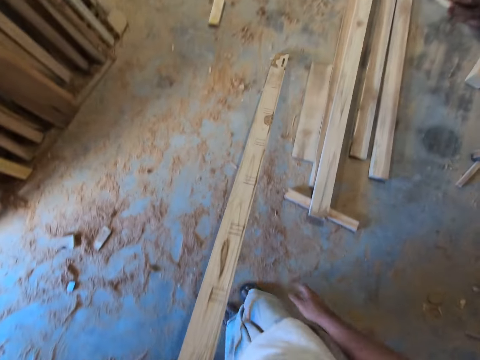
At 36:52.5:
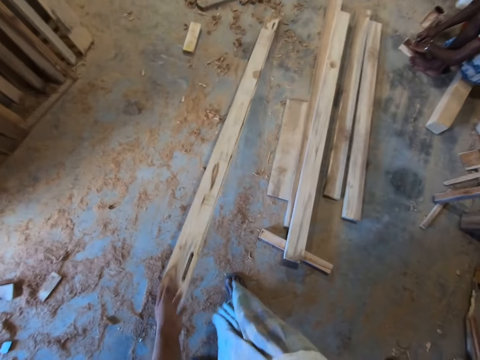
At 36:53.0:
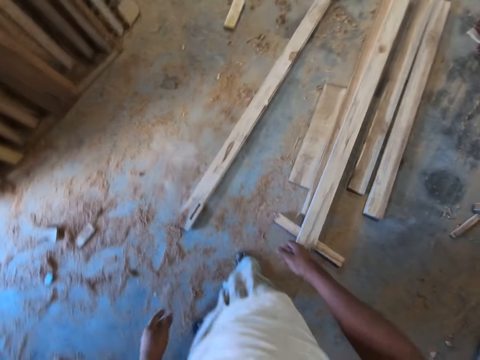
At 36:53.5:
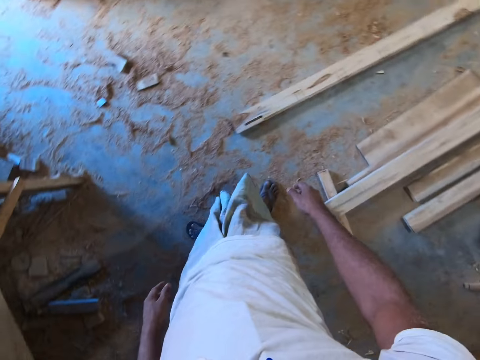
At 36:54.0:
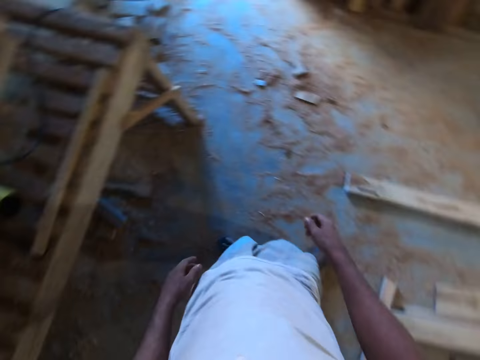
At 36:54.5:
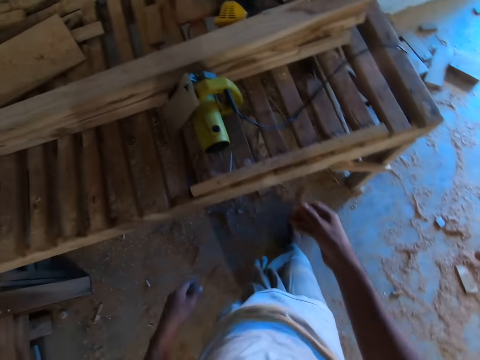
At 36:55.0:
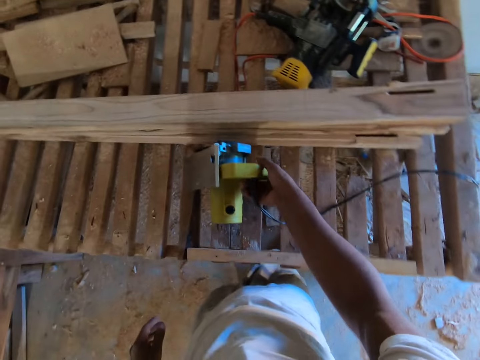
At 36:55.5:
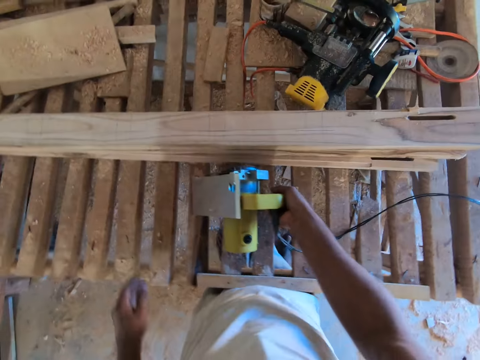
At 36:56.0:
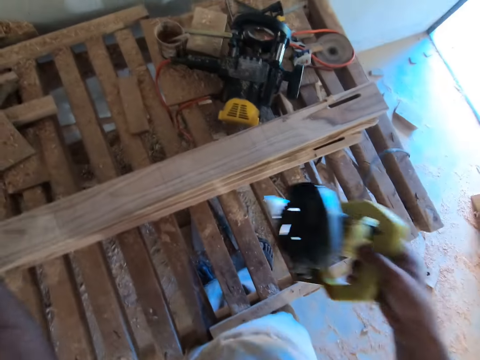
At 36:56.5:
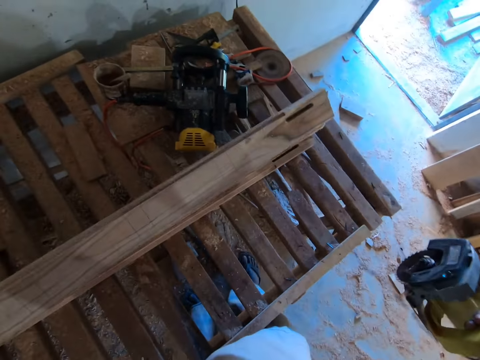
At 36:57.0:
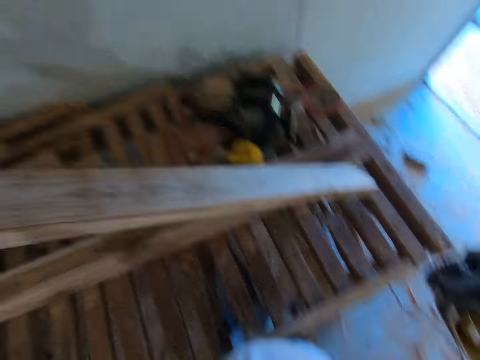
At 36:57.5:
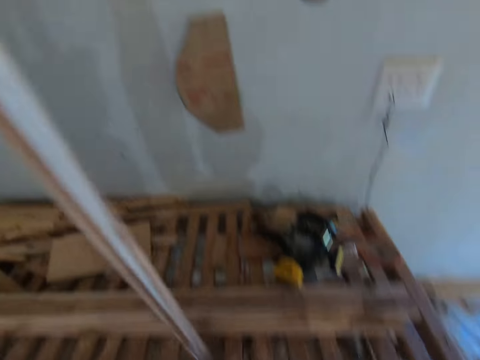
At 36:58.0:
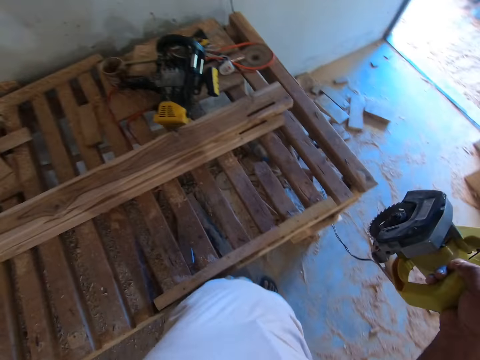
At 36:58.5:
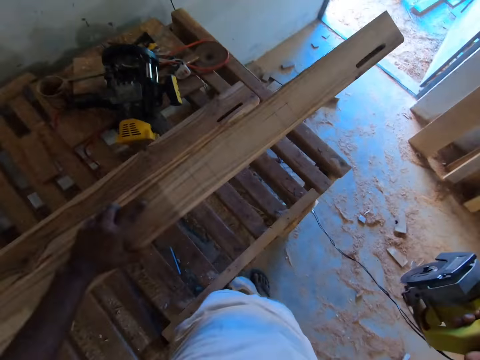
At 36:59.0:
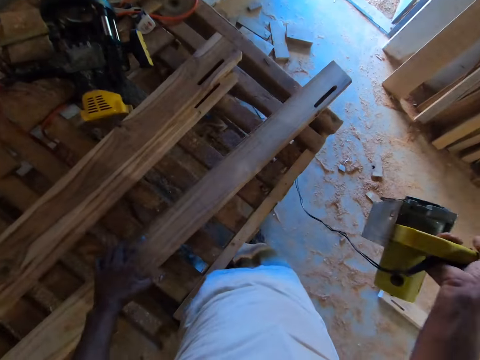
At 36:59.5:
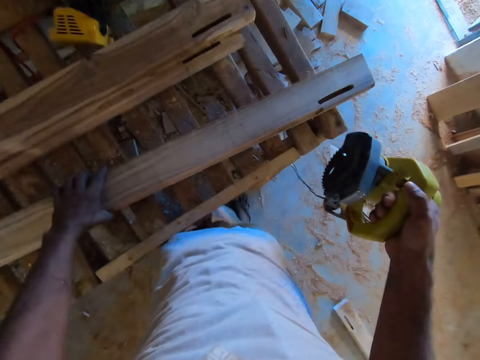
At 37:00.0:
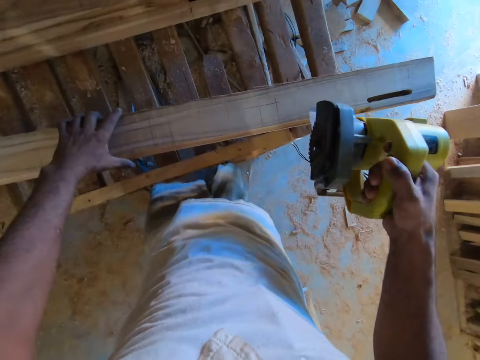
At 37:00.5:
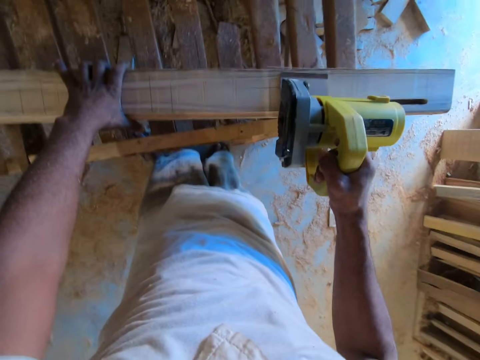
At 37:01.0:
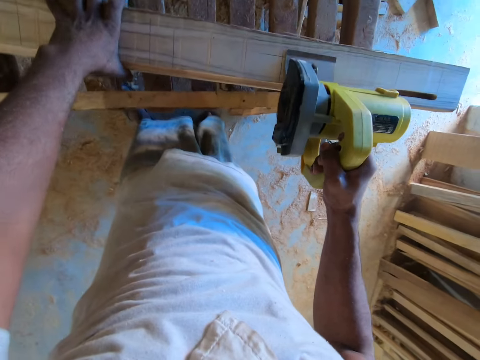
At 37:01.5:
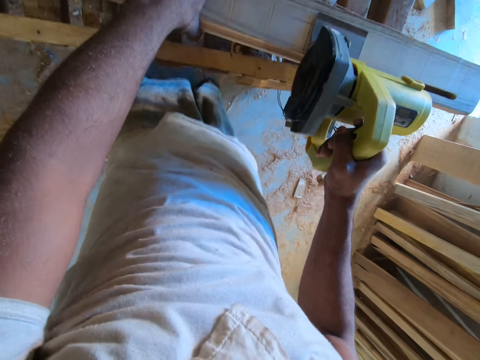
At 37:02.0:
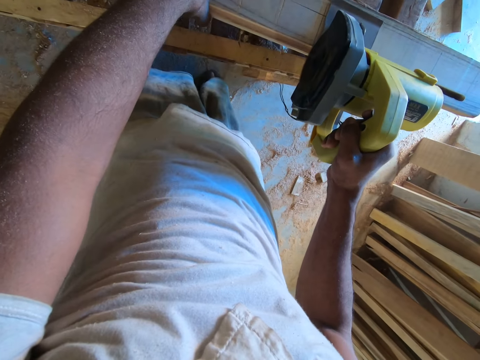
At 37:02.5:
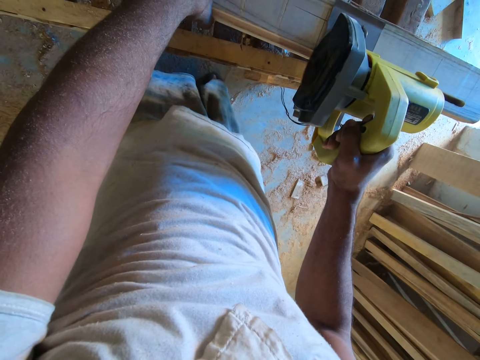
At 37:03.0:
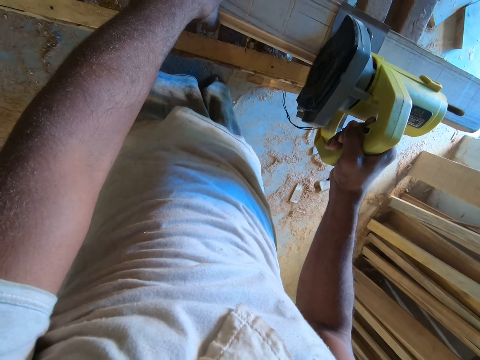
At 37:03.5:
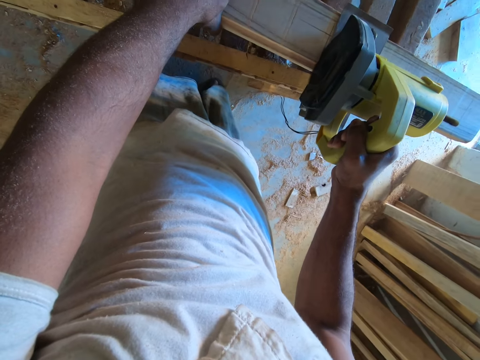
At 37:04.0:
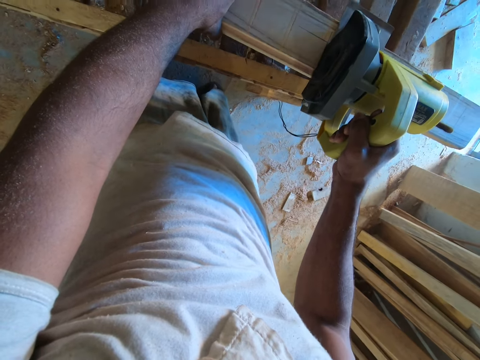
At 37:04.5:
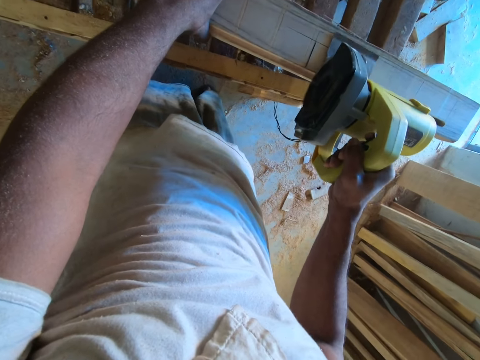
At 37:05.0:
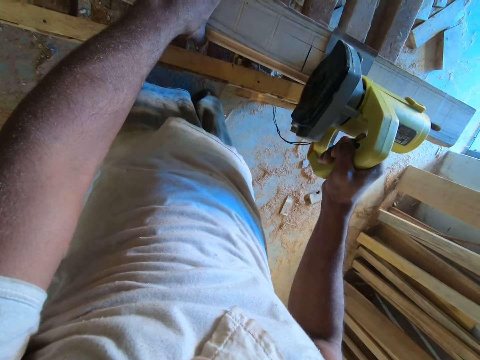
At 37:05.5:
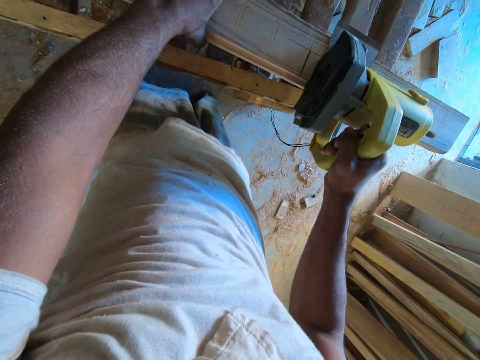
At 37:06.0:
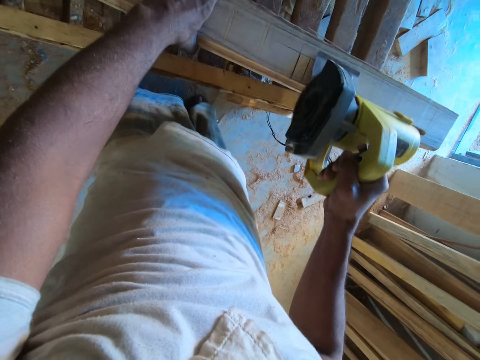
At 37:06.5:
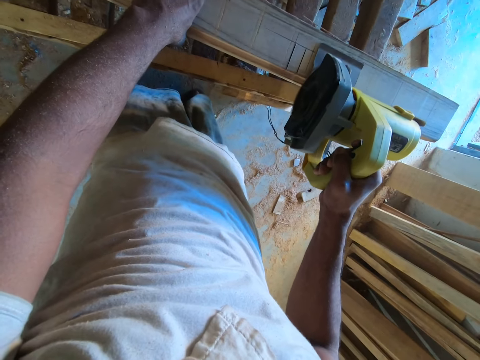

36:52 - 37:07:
The camera wearer slides the wooden plank on the floor with his left hand. He removes his right hand from the wooden plank. He drops the wooden plank on the floor with his left hand. He lifts the wood cutter from the rack deck with his right hand. He lifts a wooden plank from the rack deck with his left hand. He drops the wooden plank on the rack deck with his left hand. He marks the wooden plank with the wood cutter in his right hand. He cuts the wood with the wood cutter.

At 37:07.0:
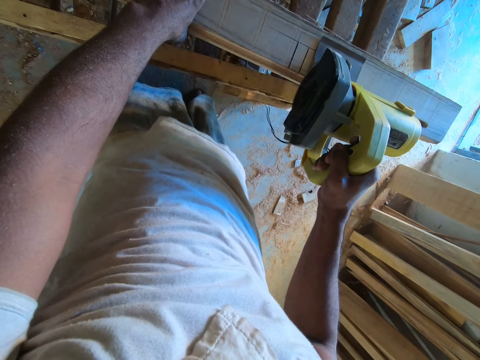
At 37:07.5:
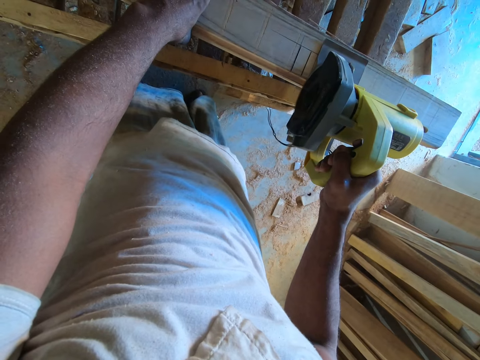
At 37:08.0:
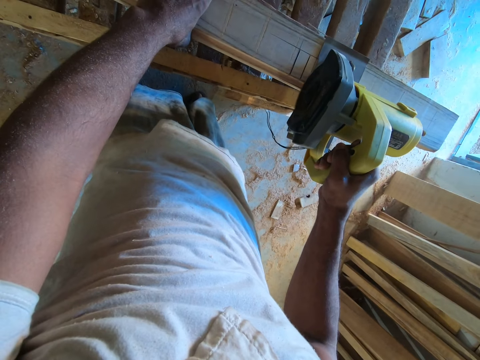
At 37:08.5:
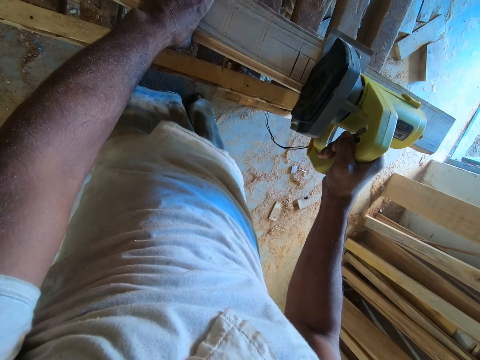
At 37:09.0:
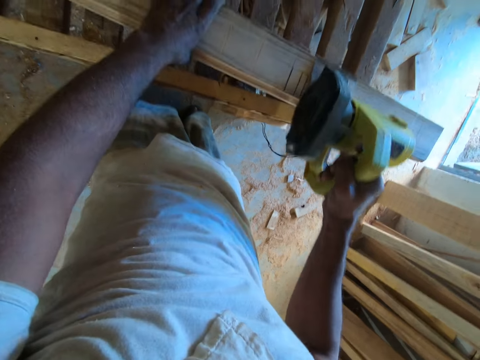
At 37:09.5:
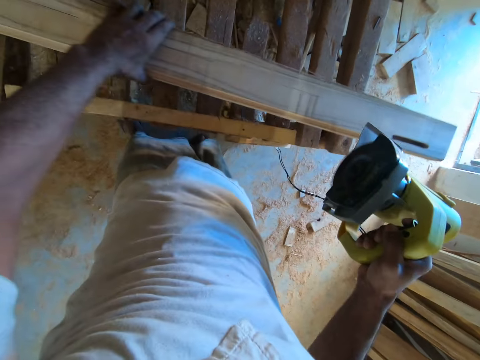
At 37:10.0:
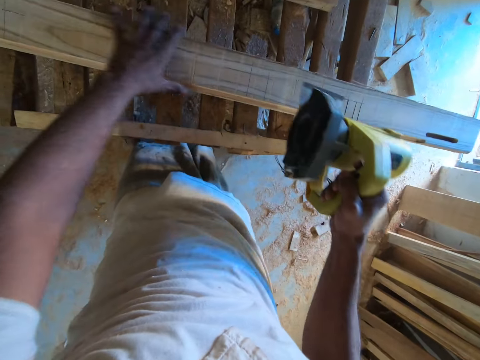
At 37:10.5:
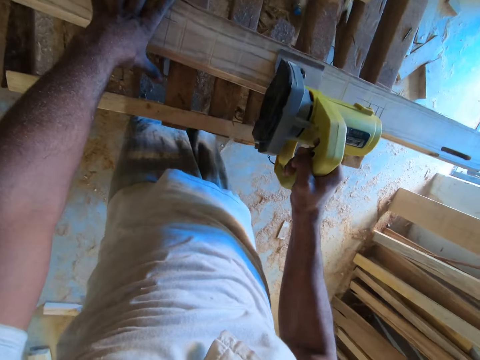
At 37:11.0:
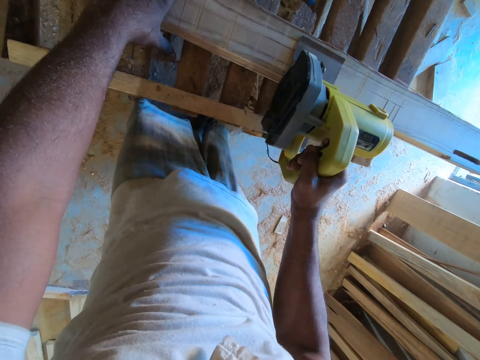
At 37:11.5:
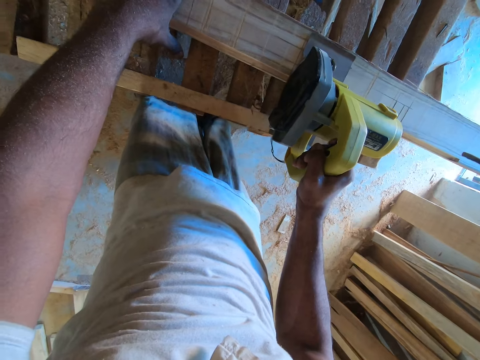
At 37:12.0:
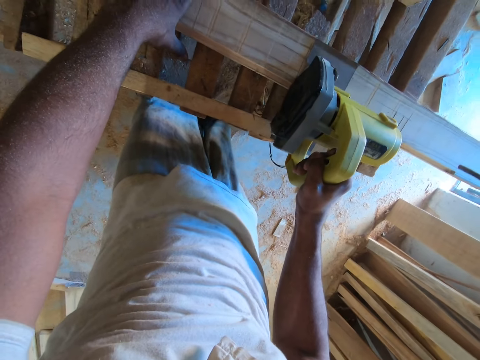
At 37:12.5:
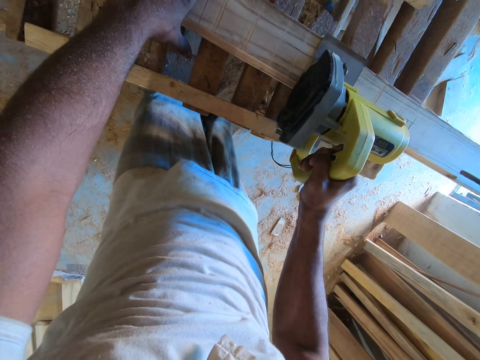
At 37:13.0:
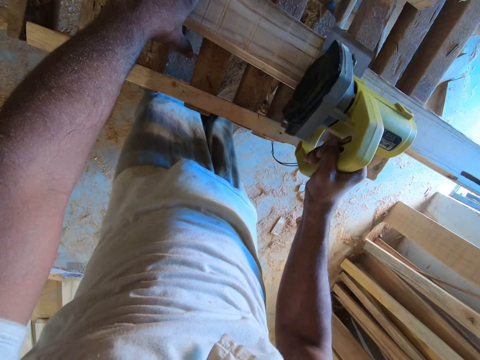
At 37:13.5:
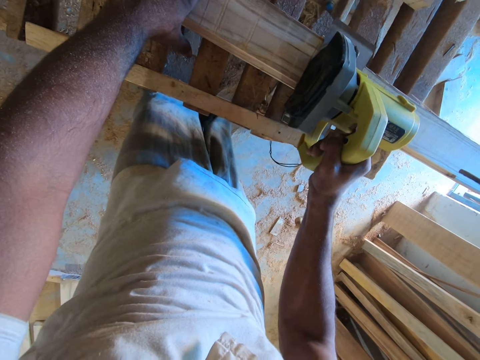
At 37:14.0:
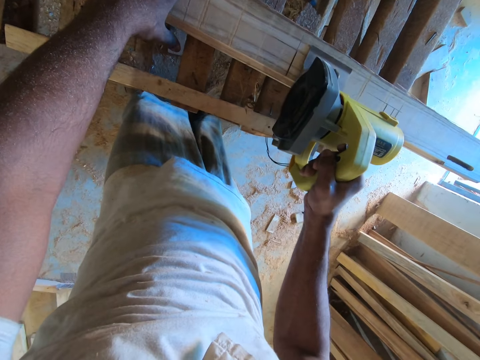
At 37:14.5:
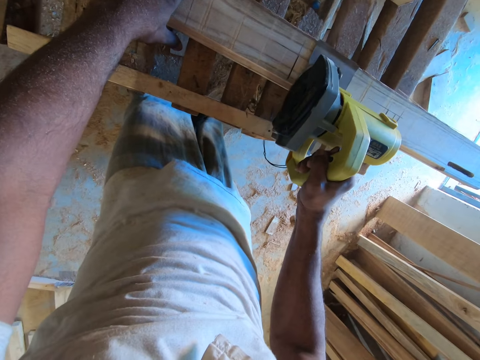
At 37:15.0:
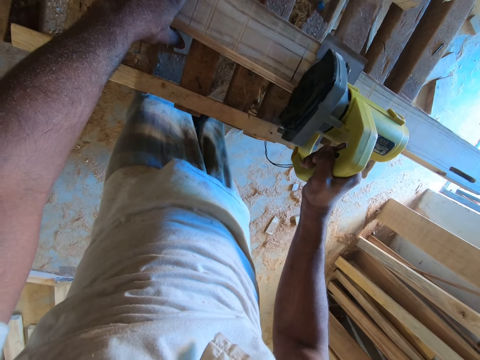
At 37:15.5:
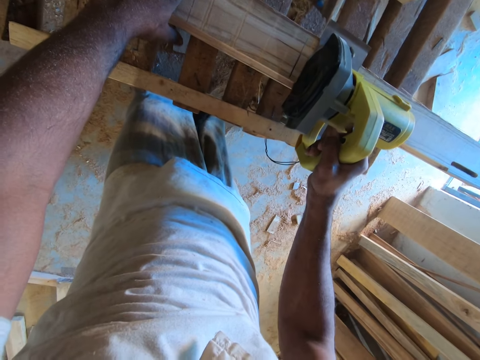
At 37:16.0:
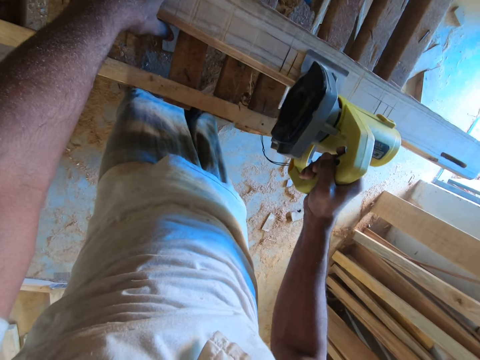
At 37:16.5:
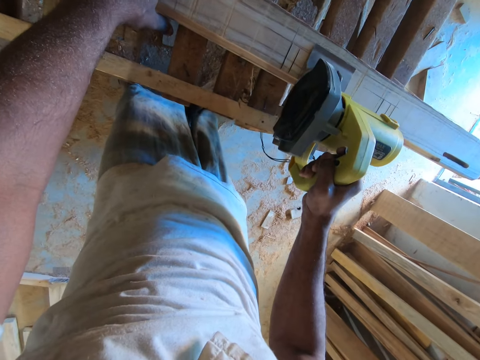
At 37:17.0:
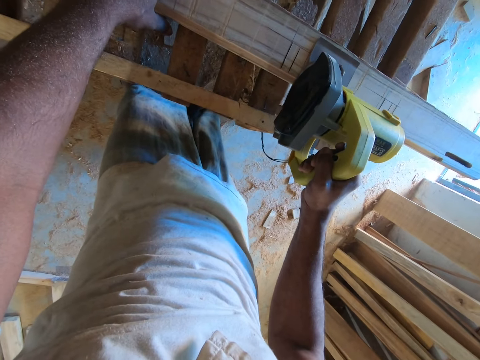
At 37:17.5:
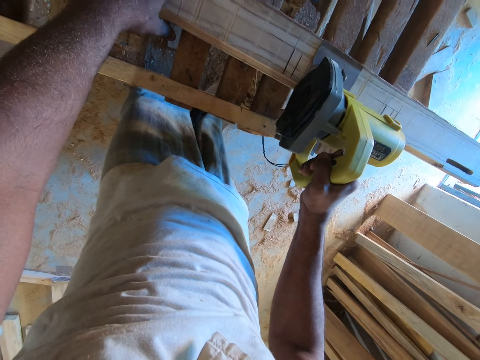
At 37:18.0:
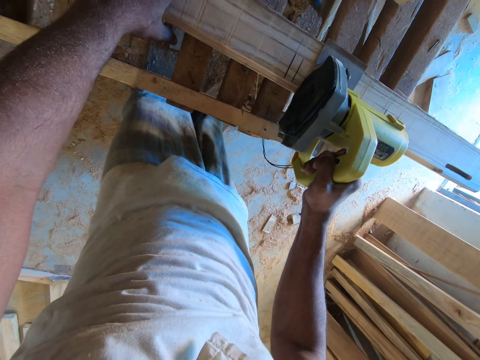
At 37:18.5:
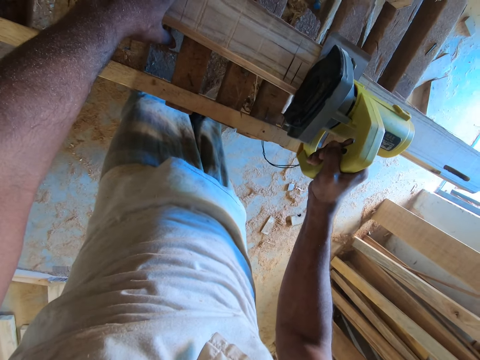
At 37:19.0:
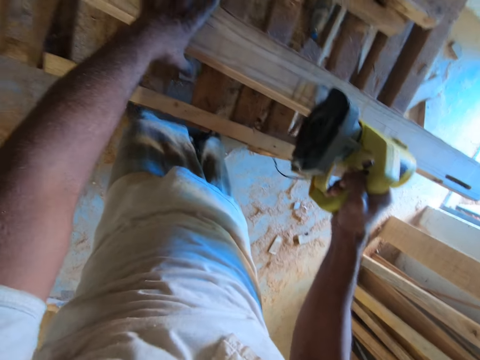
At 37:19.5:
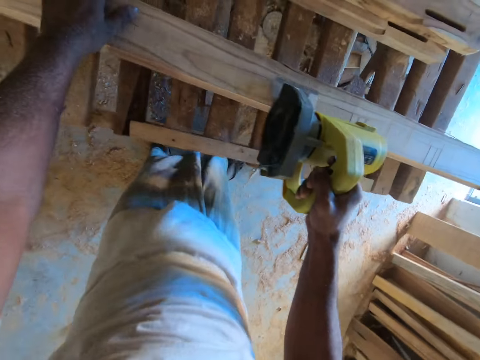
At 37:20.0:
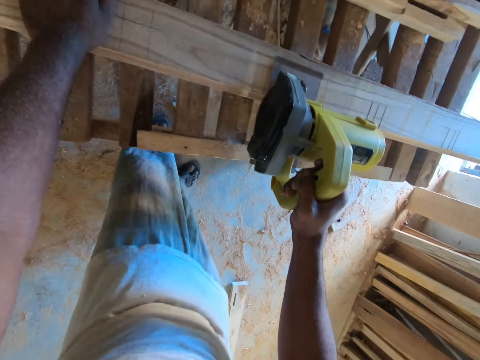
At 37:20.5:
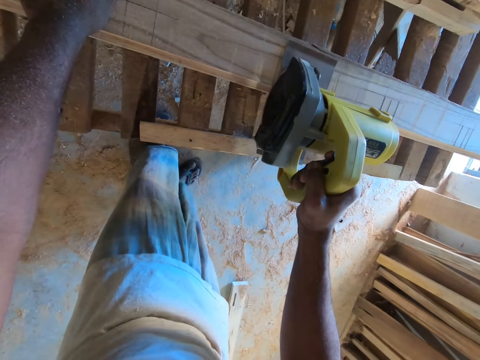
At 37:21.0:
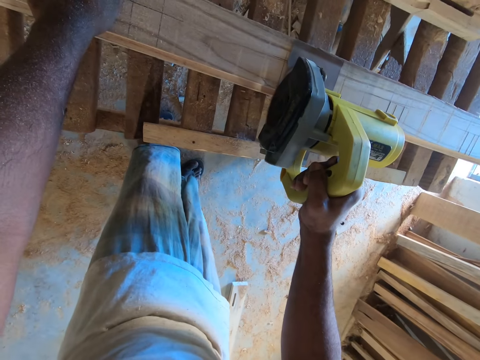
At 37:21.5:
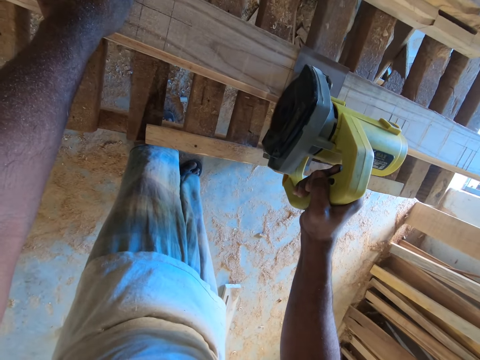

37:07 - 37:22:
The camera wearer slides the wooden plank on the rack deck with his left hand. He places his left hand on the wooden plank. He marks the wooden plank with the wood cutter in his right hand. He cuts the wood with the wood cutter. He places his left hand on the wooden plank. He marks the wooden plank with the wood cutter in his right hand.
